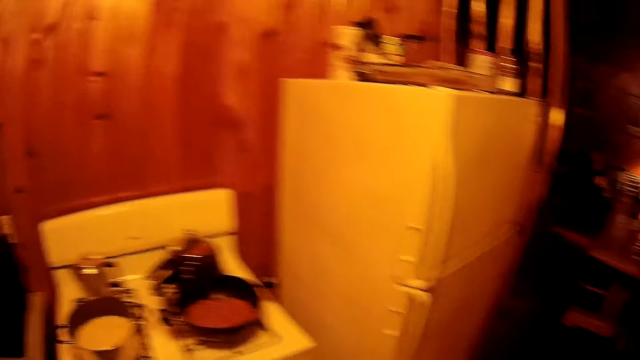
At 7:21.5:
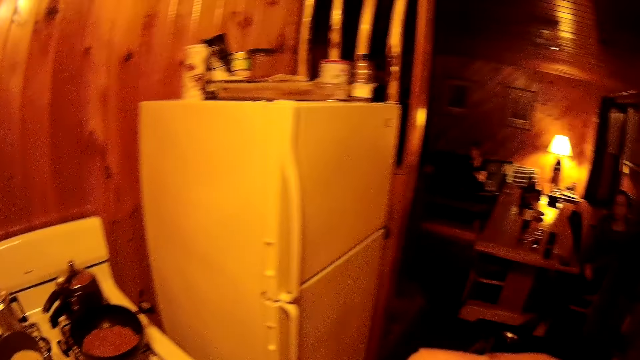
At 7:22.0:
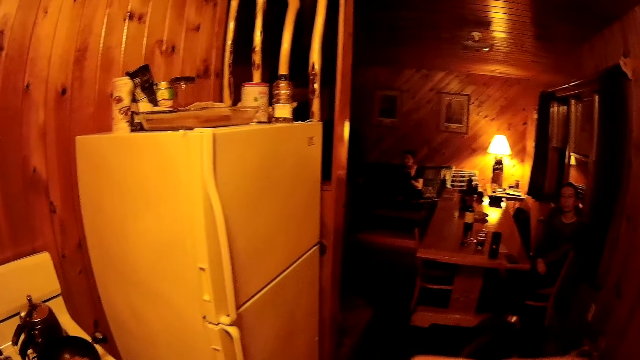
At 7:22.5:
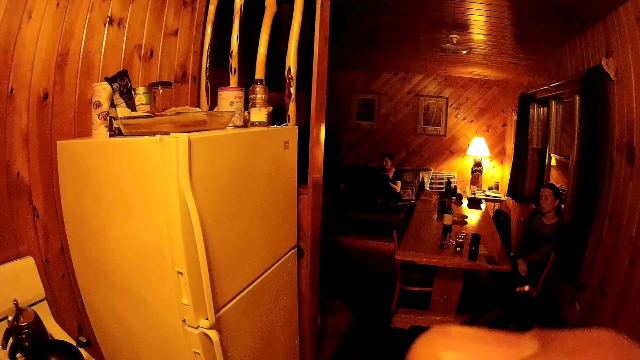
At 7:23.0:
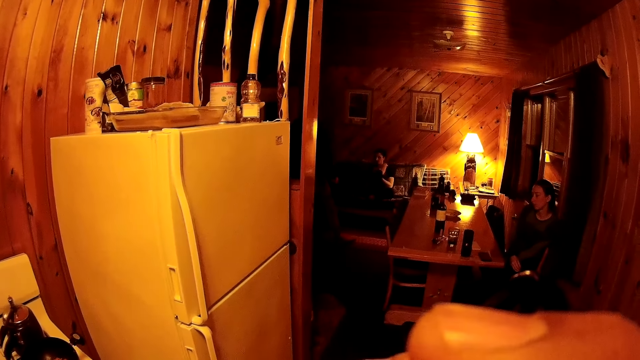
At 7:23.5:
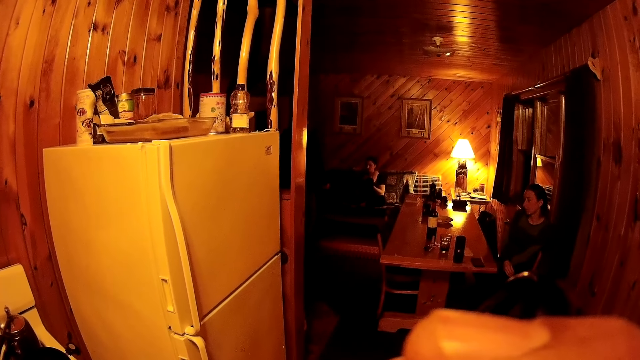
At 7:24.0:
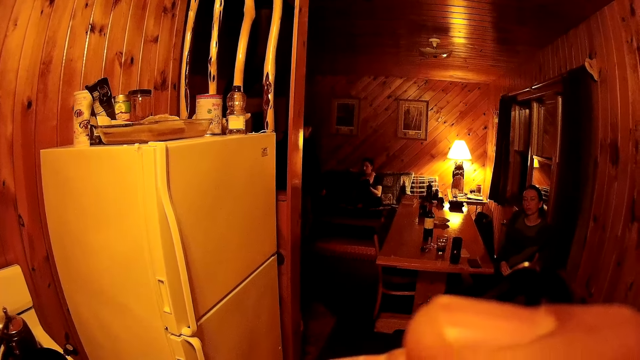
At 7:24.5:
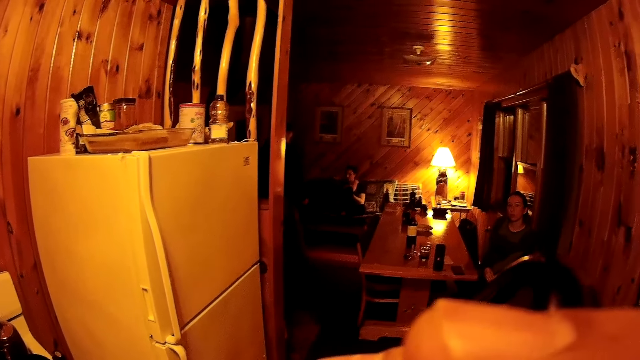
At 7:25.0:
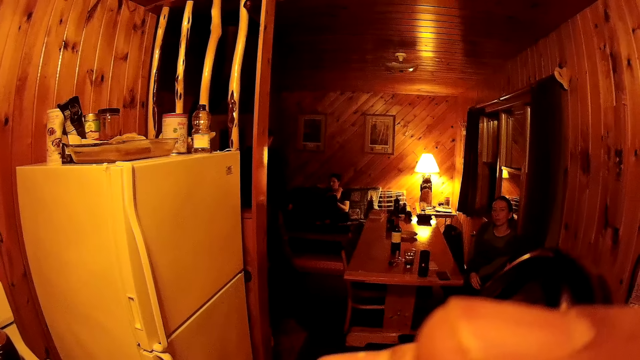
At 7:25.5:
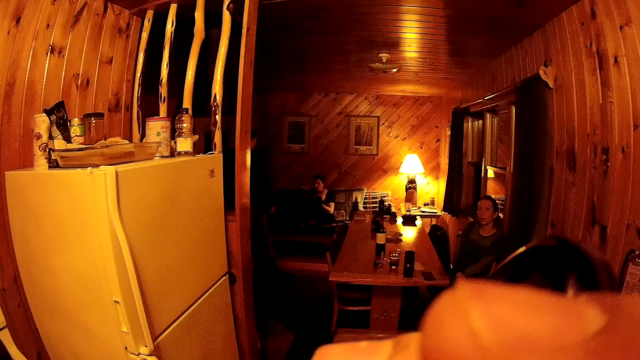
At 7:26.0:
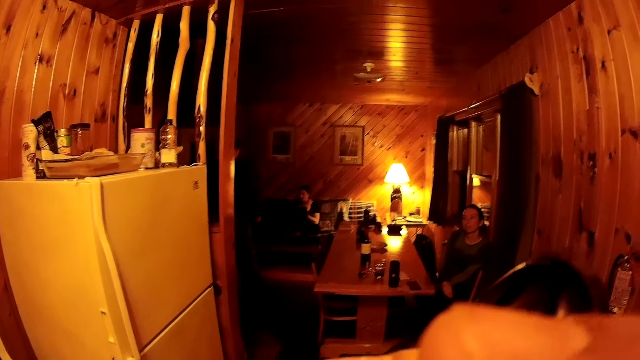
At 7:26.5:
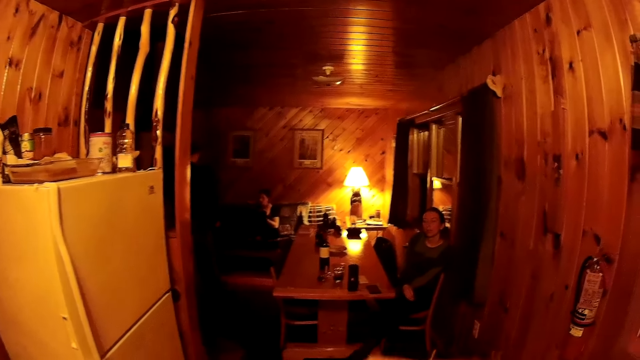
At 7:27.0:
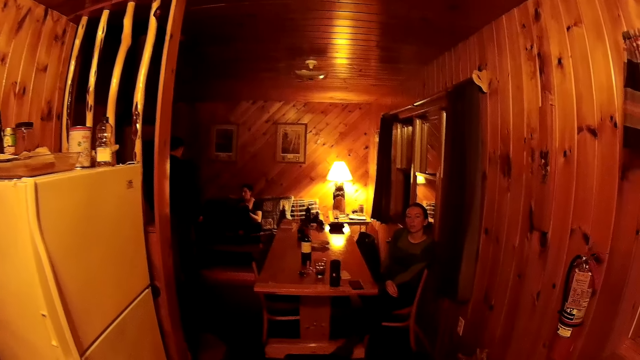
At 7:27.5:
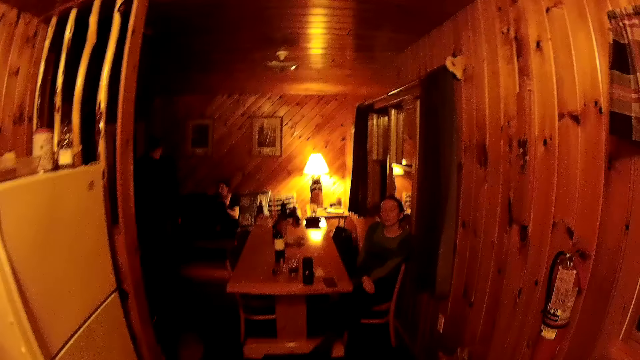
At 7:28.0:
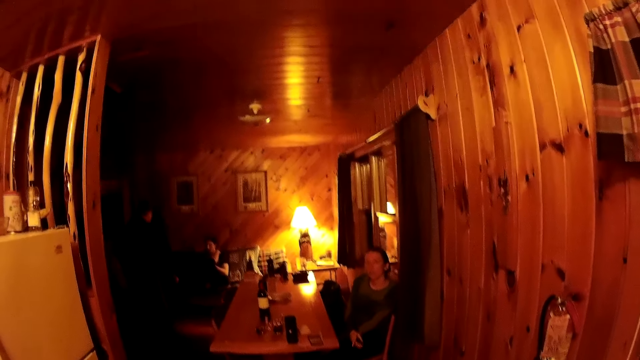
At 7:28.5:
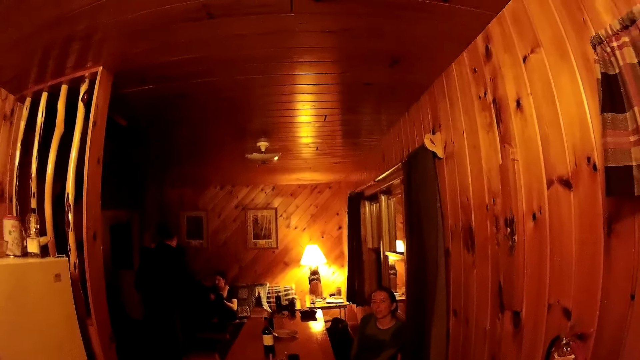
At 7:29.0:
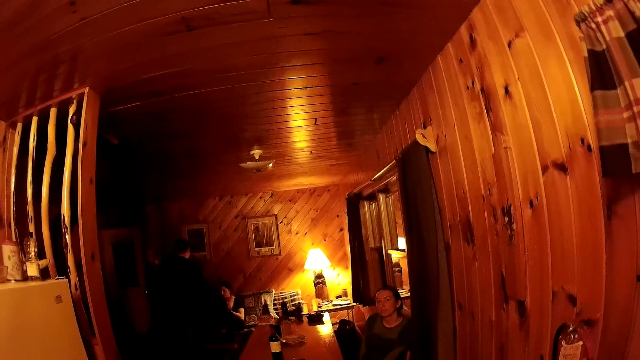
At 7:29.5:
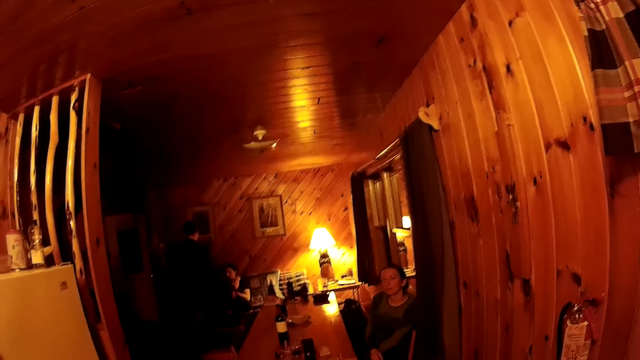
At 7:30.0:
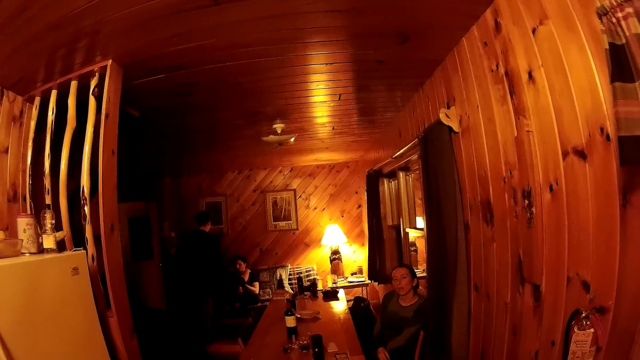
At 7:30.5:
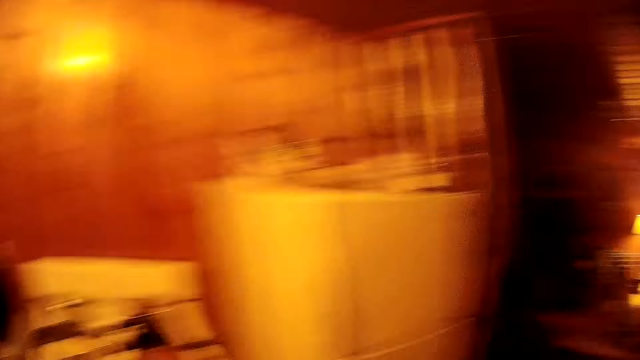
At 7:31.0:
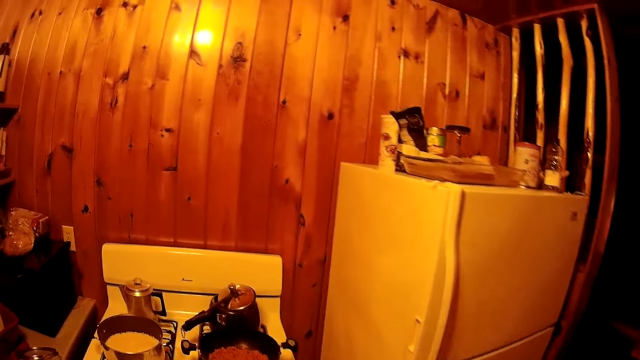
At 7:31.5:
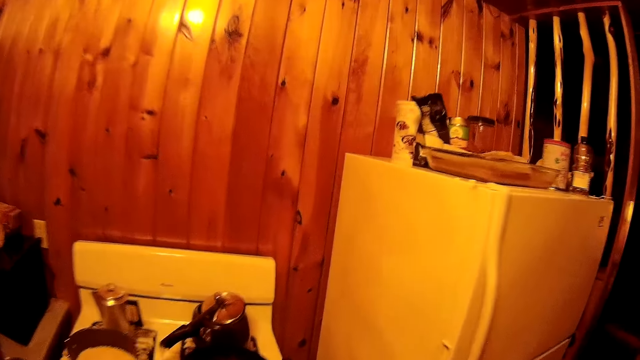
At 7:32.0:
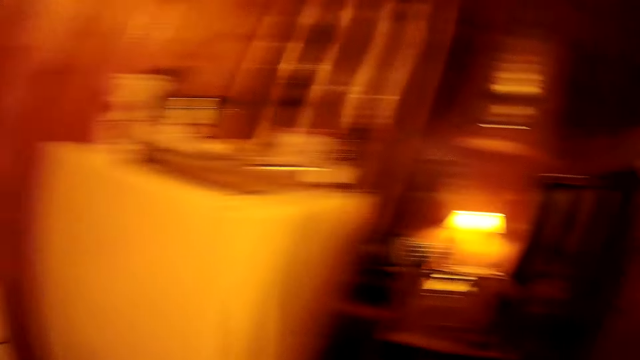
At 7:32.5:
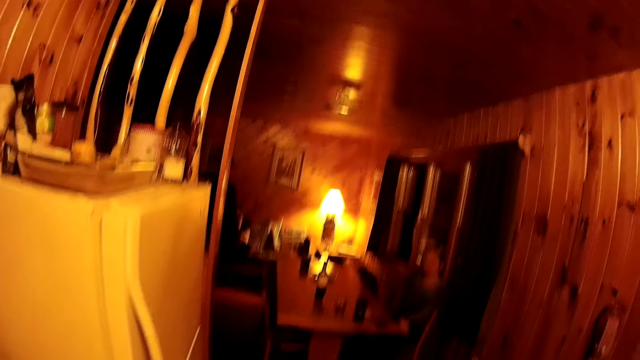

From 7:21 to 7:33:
The camera wearer lifts the hand. They look around.

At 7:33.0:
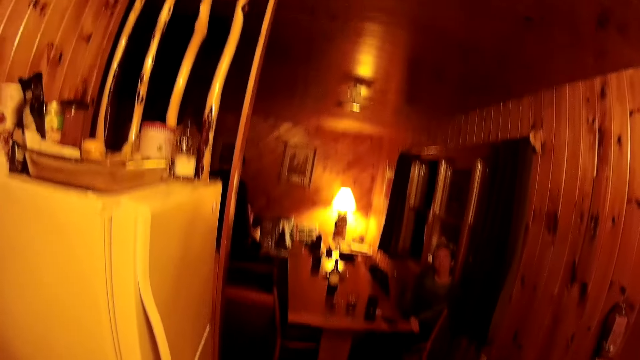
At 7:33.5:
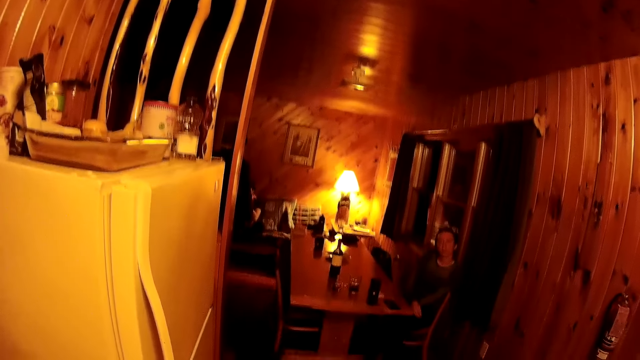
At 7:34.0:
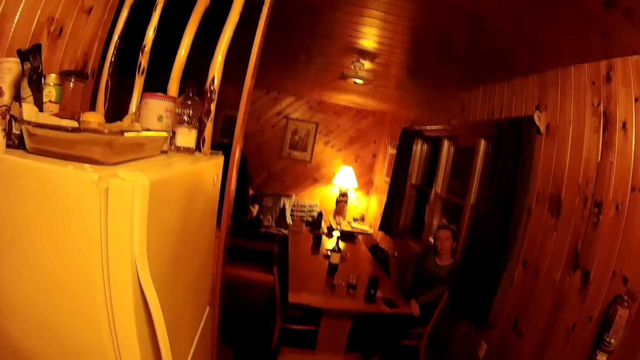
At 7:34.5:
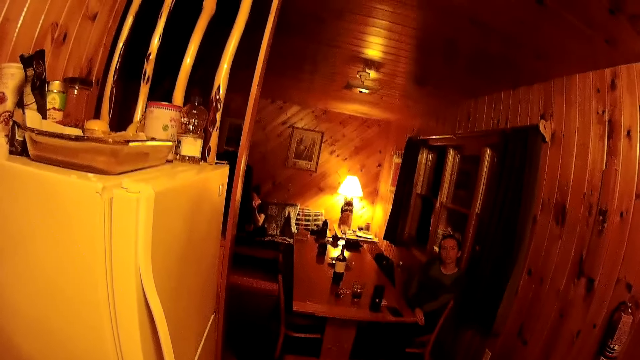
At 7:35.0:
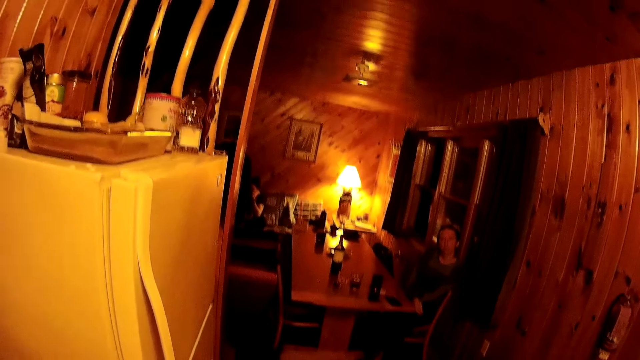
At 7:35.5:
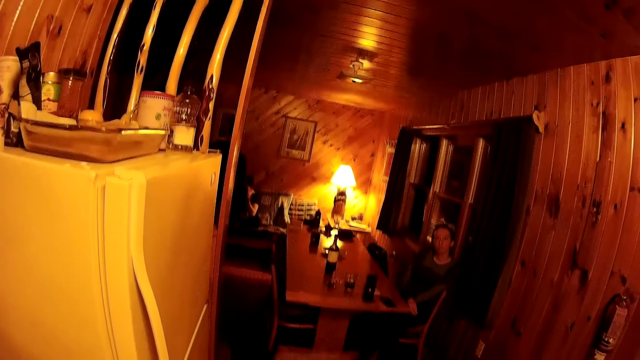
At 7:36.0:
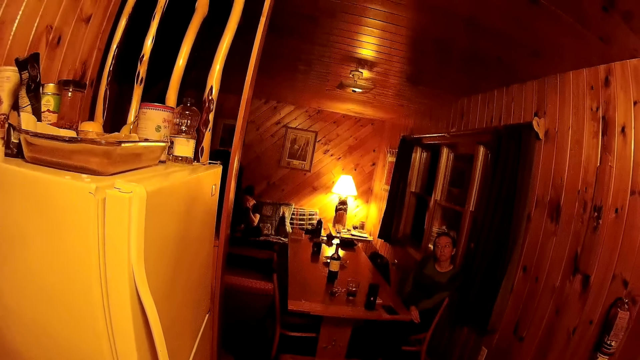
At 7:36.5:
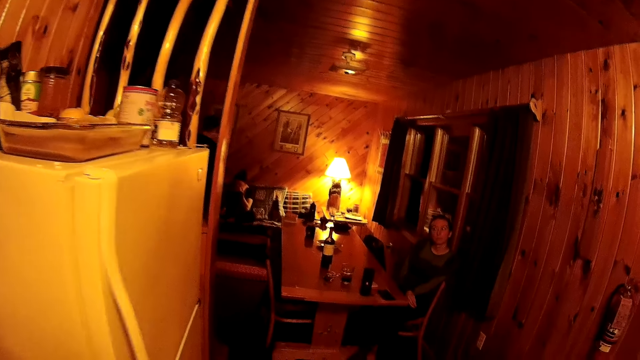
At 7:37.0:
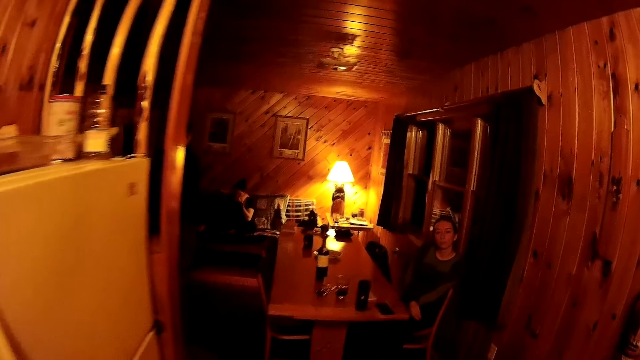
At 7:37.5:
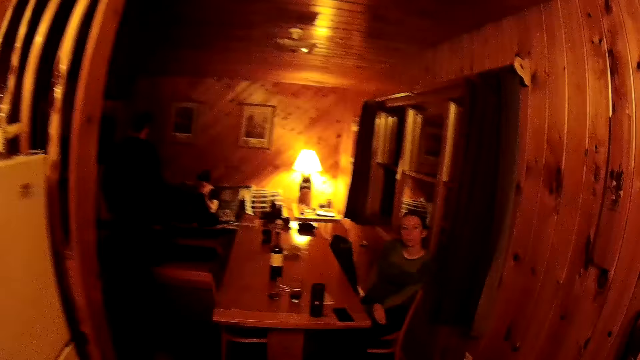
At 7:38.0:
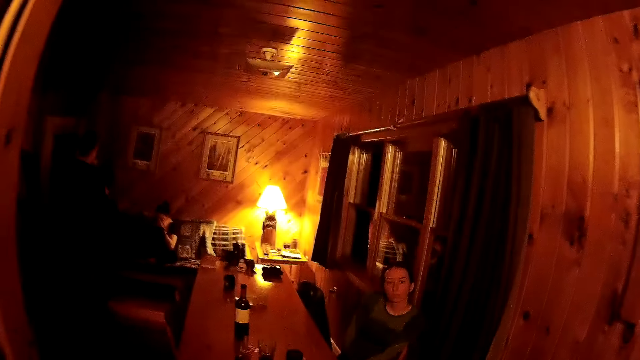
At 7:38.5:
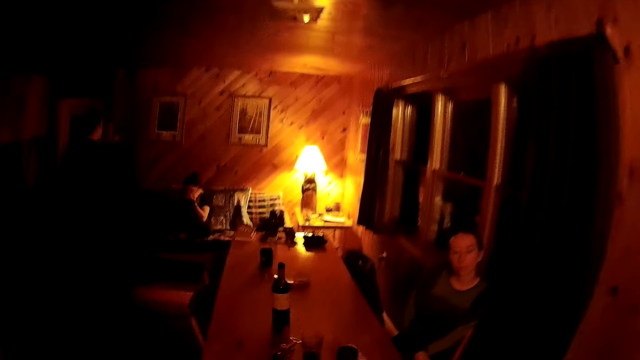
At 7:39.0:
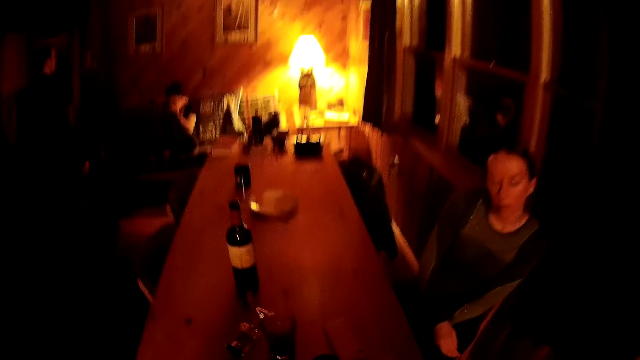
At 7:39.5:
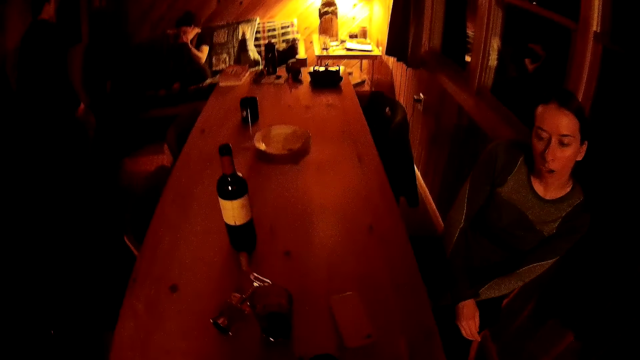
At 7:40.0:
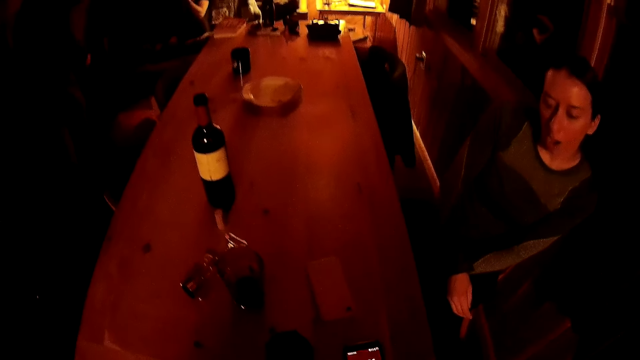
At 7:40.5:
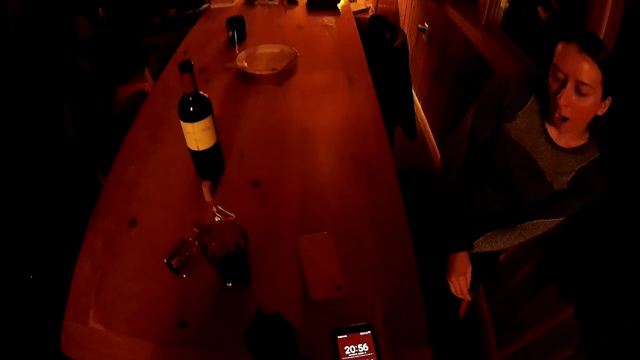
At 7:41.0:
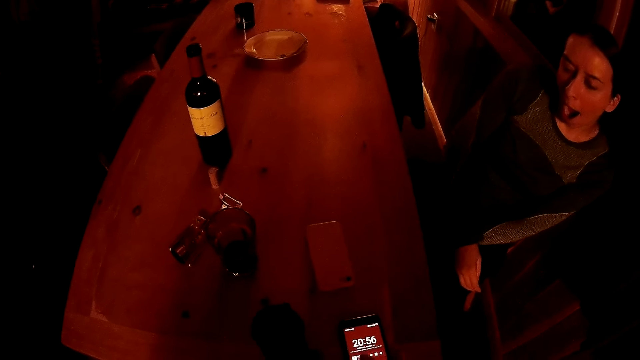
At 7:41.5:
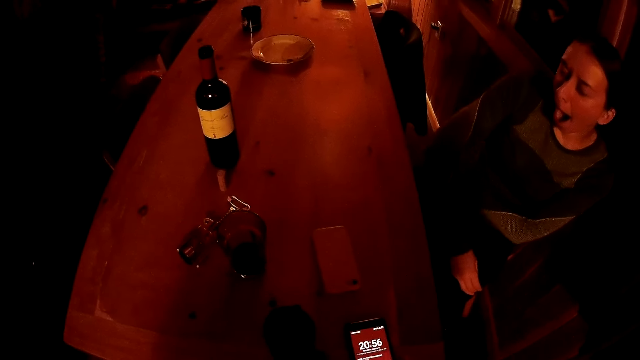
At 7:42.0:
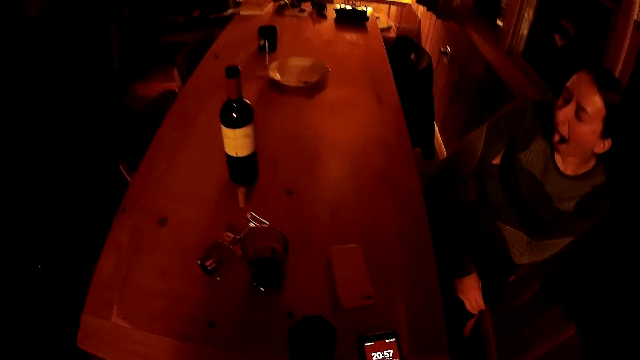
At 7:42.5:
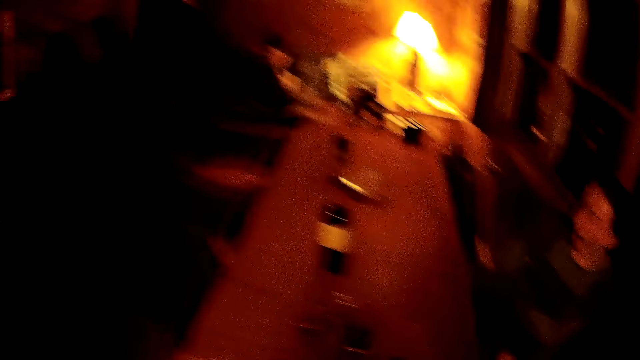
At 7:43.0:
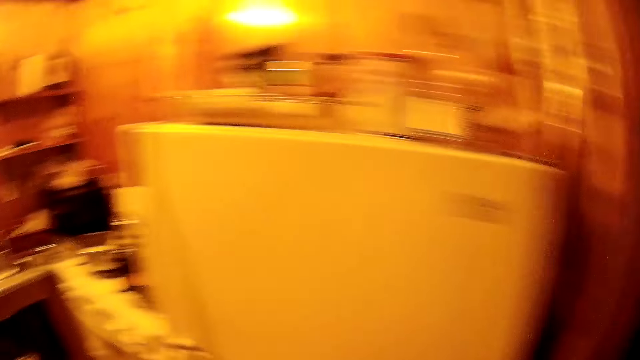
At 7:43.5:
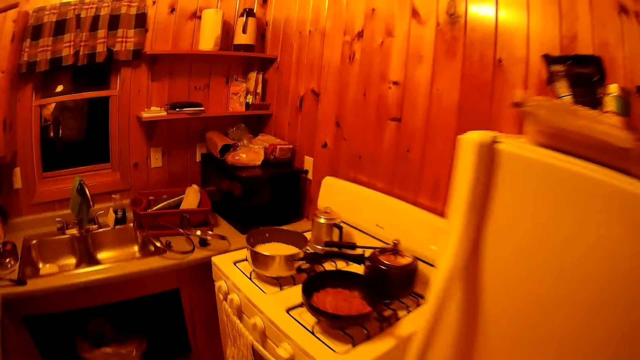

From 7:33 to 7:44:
The camera wearer walks to the table.
